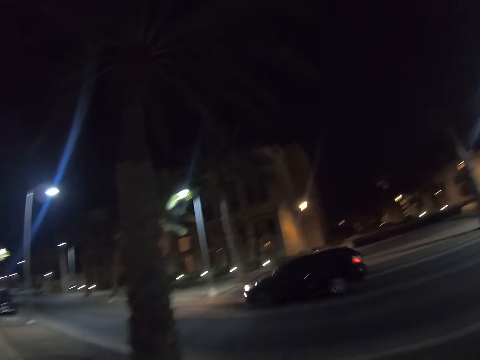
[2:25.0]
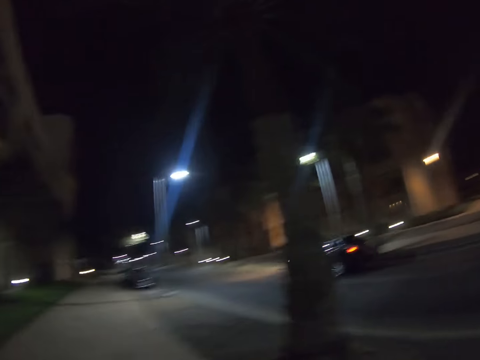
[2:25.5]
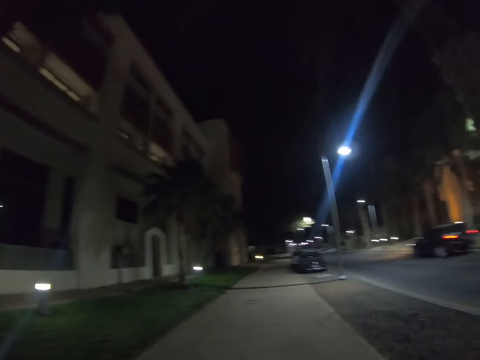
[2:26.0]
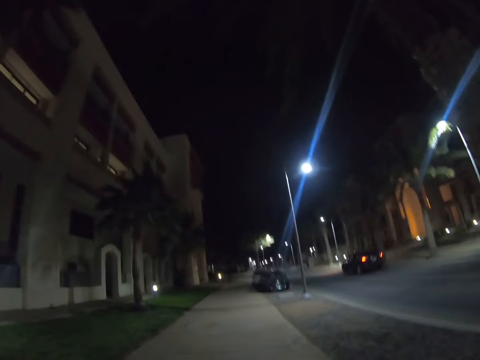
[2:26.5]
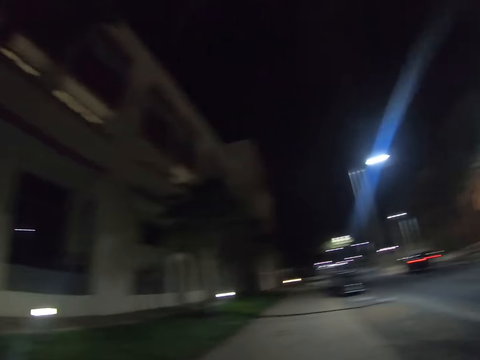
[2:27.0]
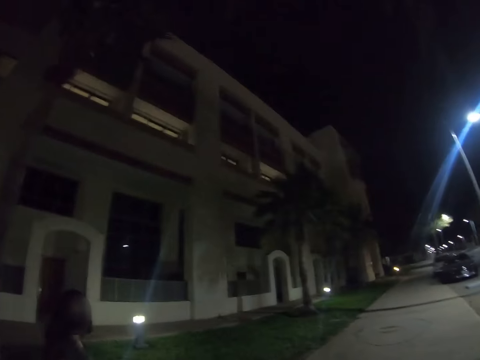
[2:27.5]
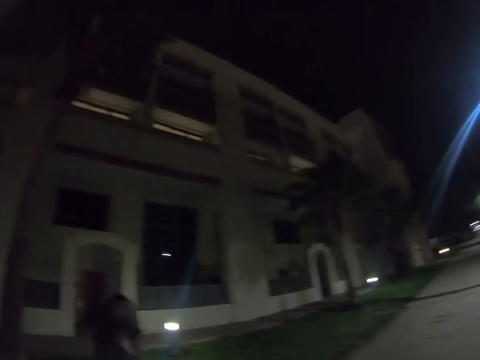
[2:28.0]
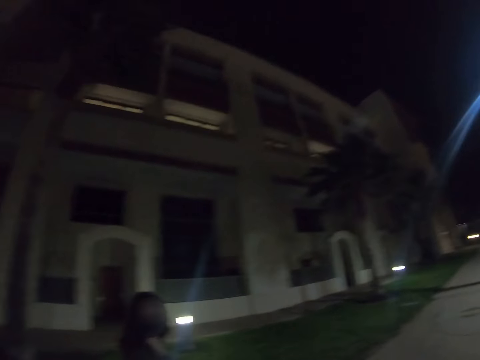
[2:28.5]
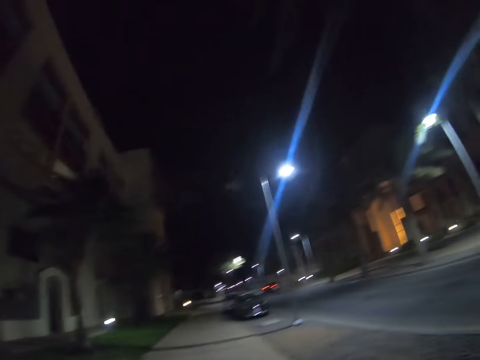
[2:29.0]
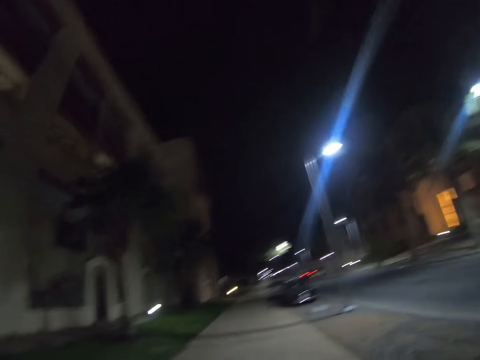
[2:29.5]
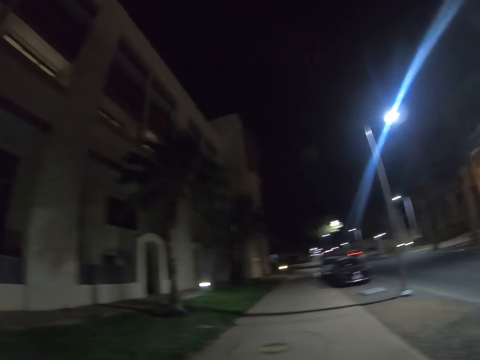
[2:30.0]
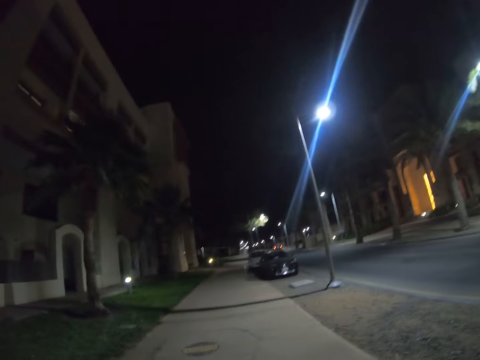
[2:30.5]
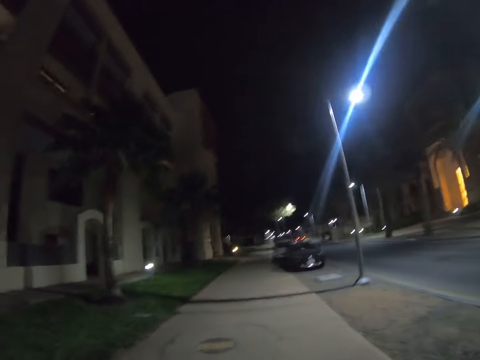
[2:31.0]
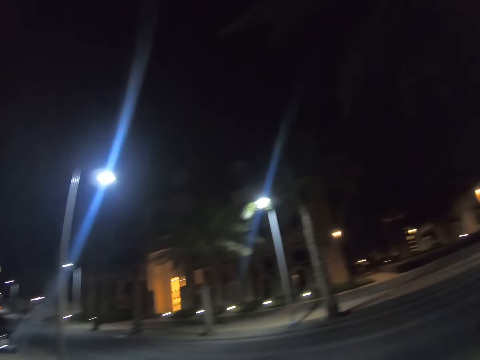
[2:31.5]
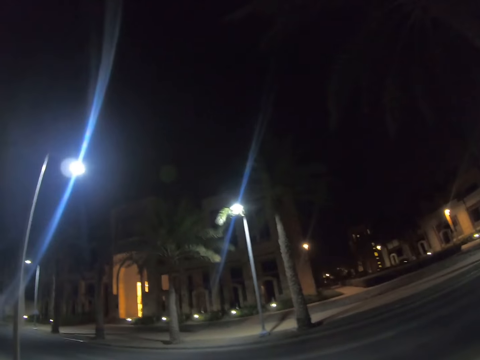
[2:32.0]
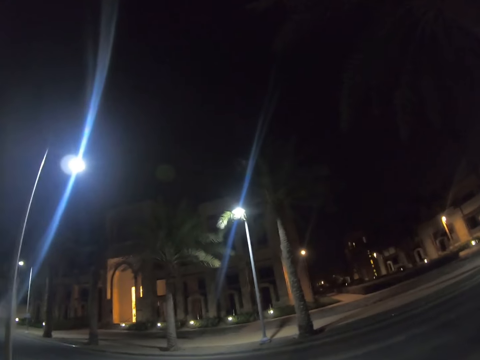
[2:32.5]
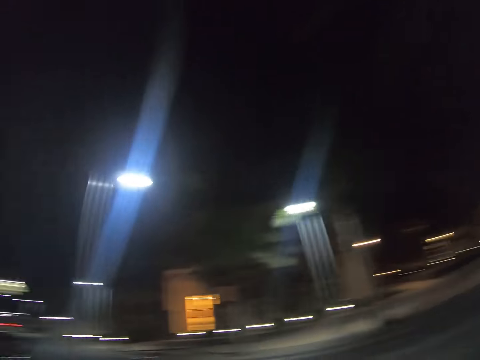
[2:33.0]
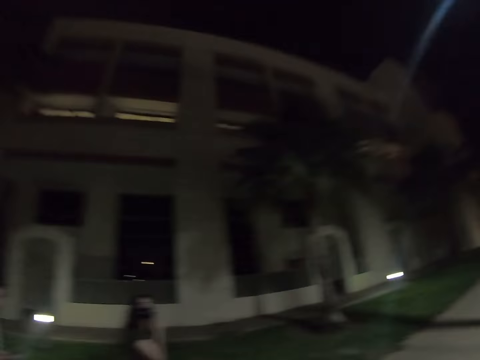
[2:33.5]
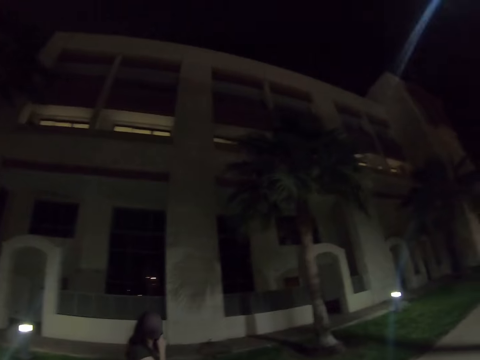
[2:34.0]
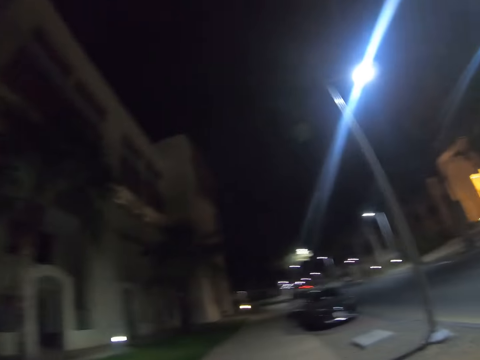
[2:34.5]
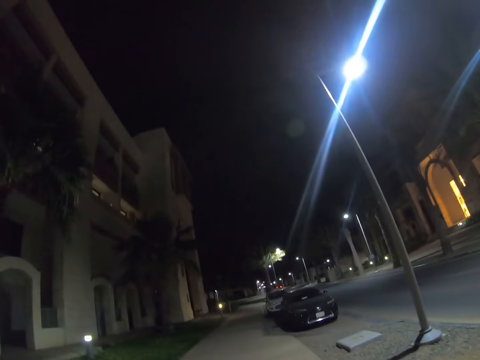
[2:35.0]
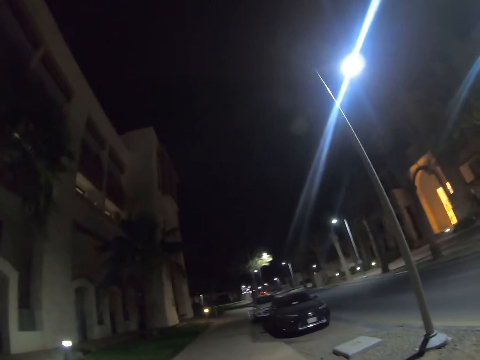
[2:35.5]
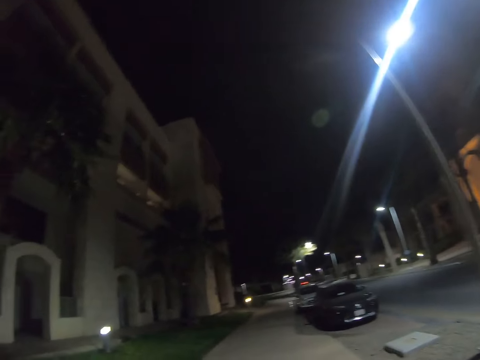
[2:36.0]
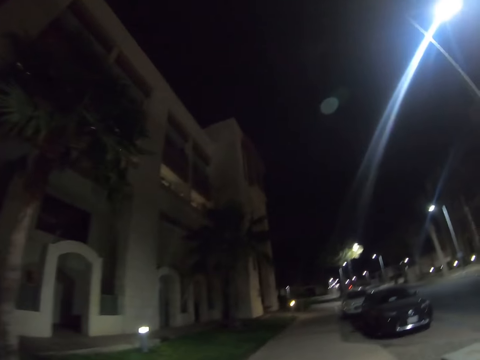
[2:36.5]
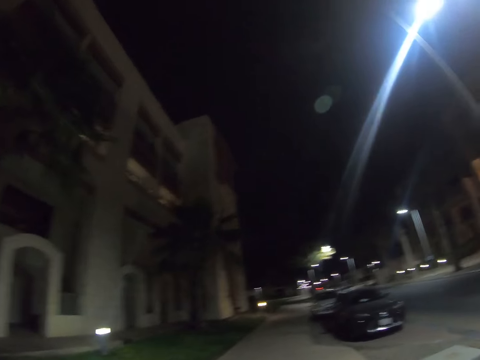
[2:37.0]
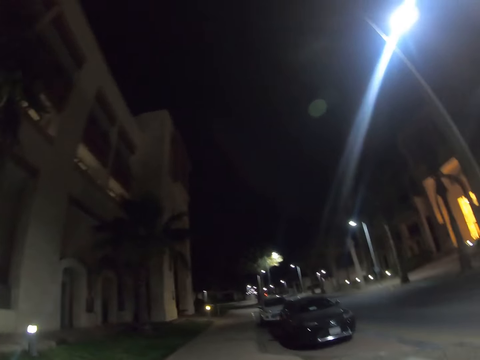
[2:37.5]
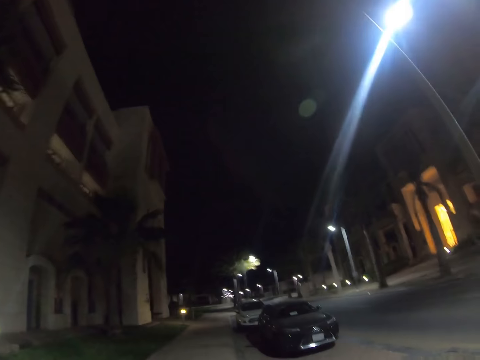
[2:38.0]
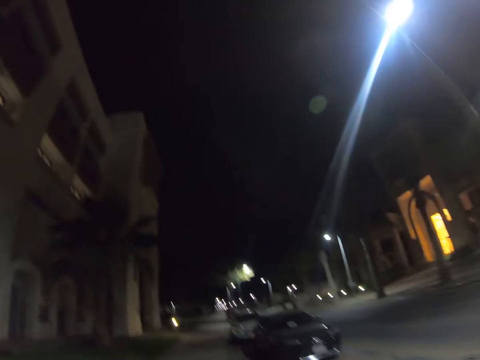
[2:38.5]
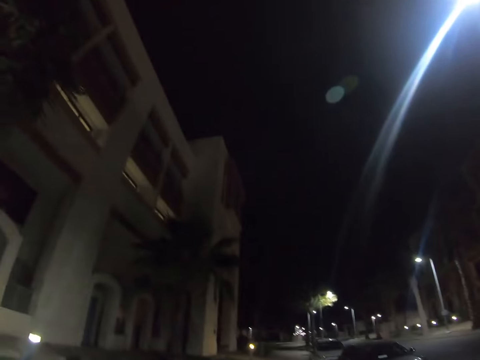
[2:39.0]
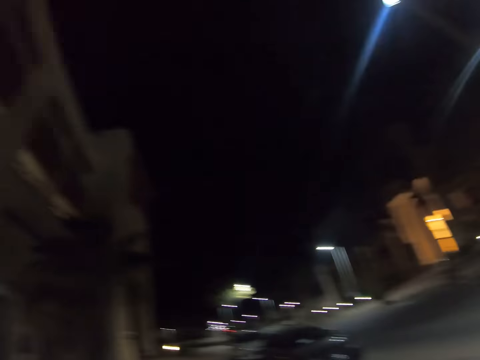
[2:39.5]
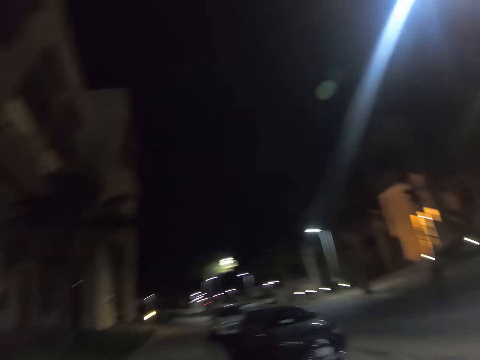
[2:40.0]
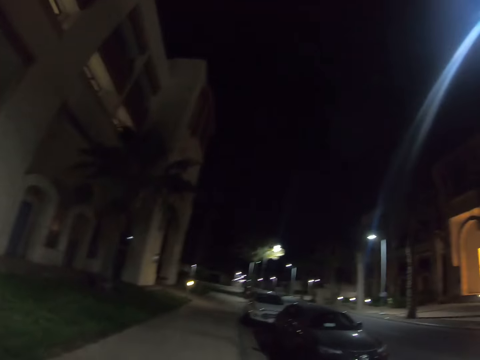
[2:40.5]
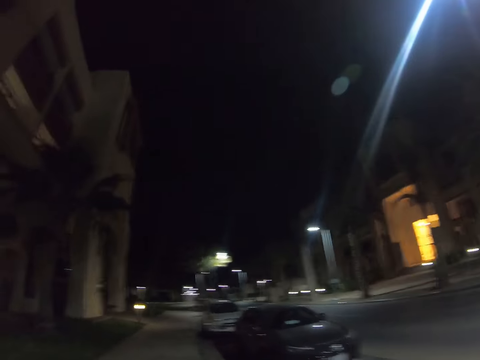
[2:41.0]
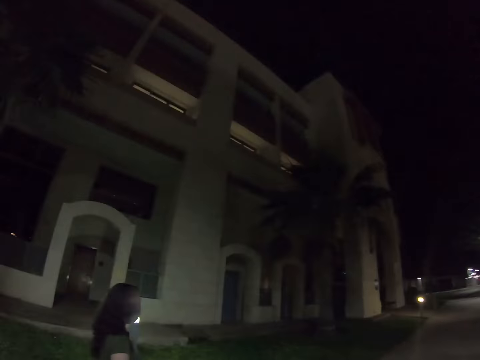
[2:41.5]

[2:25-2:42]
The camera wearer walks on the street.

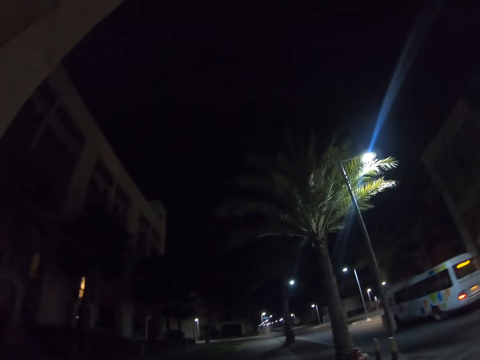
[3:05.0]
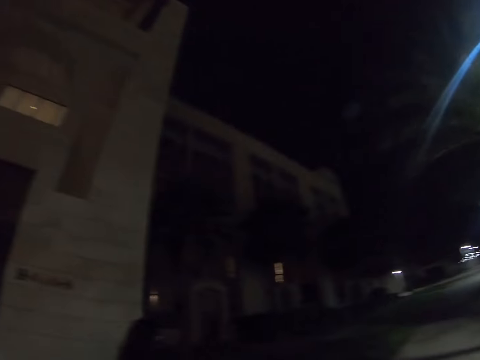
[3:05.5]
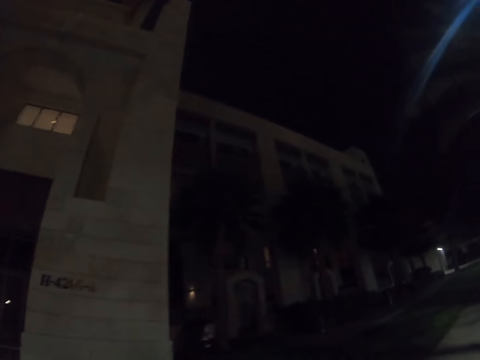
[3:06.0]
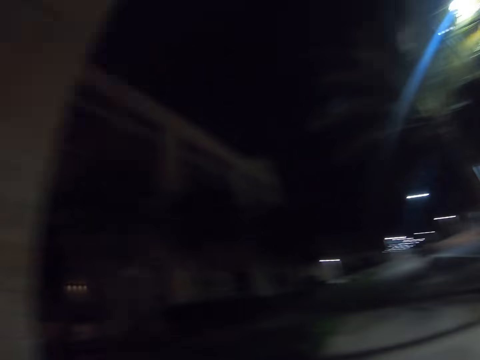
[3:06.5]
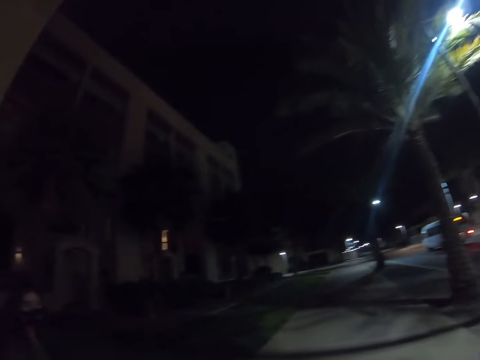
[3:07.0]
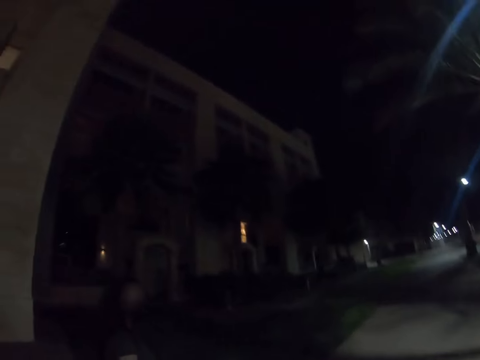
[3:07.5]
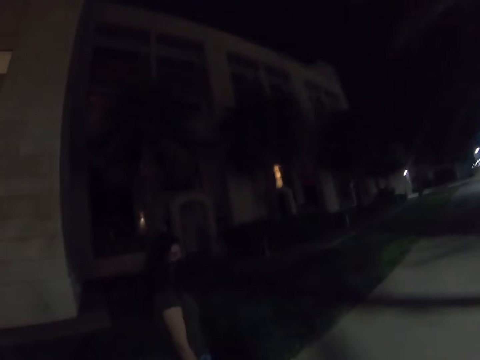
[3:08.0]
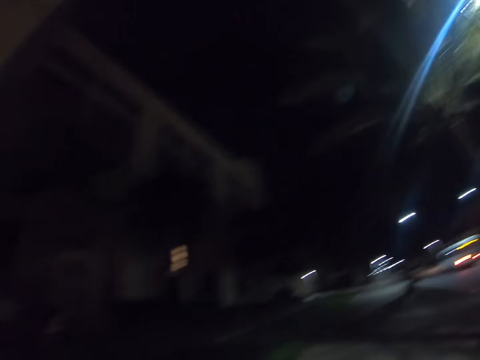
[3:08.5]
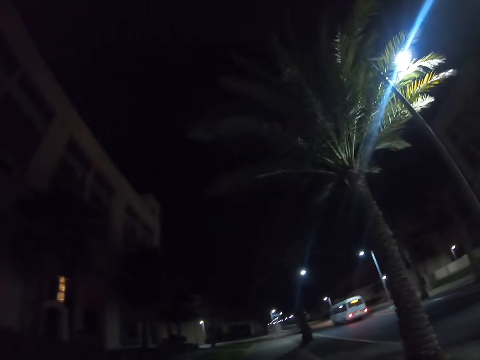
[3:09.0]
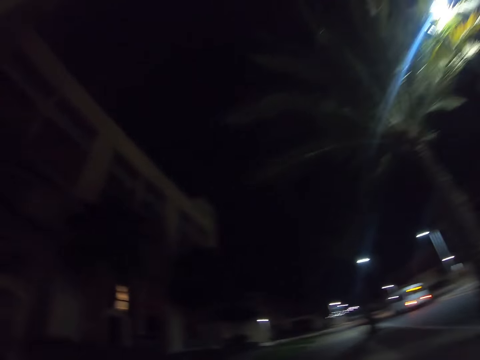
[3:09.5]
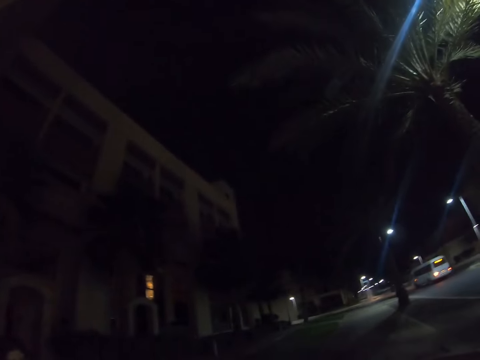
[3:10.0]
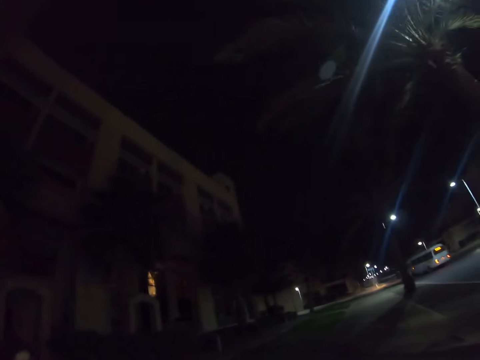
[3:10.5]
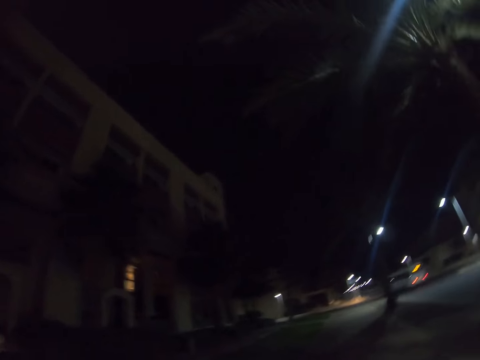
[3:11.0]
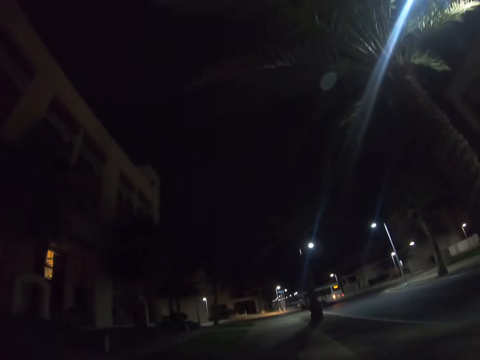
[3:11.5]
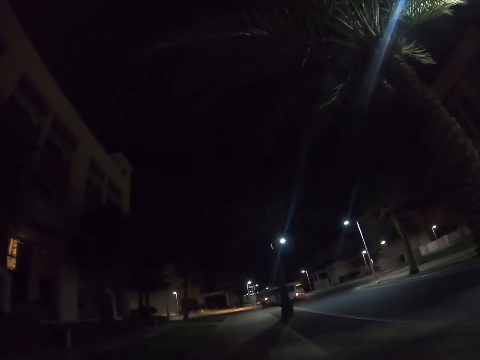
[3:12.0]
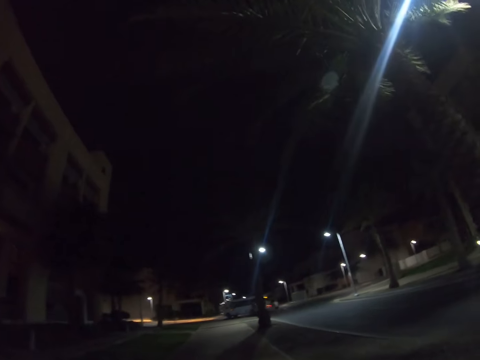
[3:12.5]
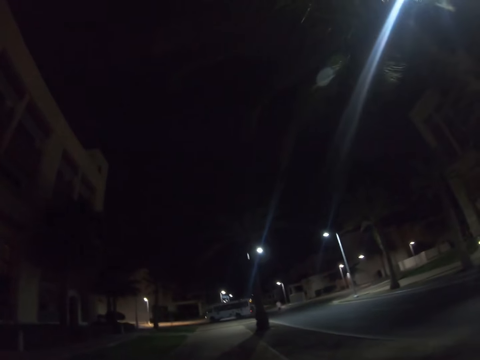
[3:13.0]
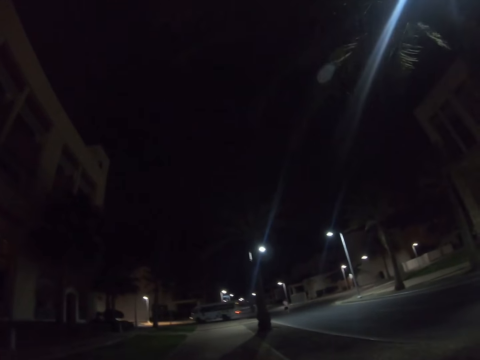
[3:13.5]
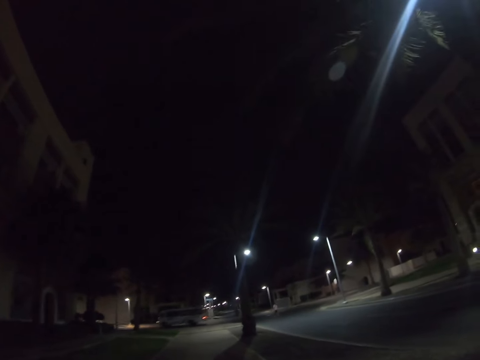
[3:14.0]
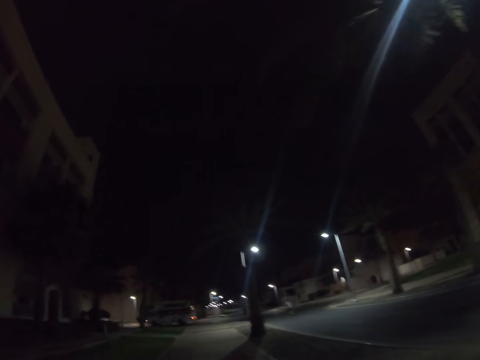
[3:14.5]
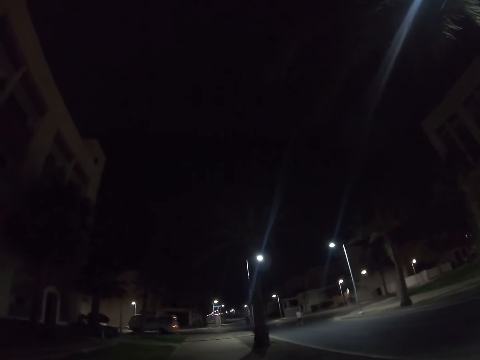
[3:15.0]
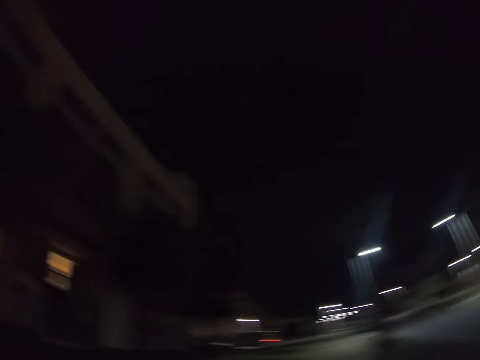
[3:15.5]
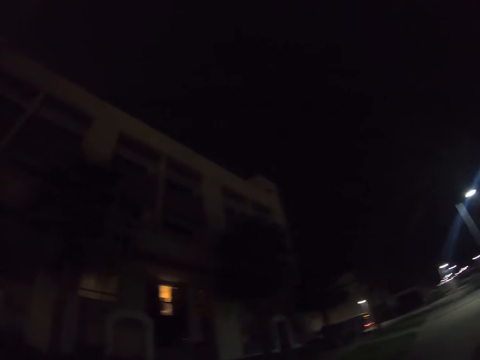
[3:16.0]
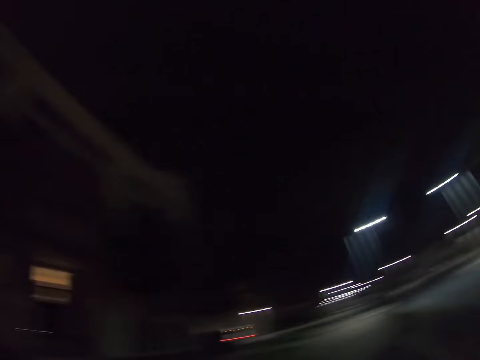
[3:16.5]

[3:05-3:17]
A lady looks back.
